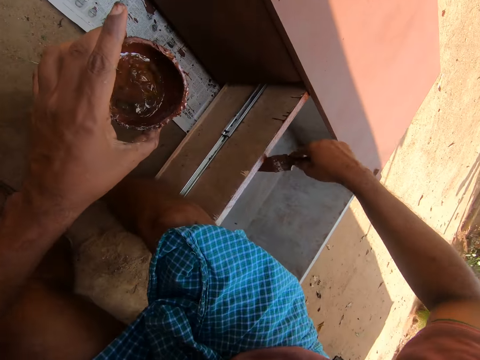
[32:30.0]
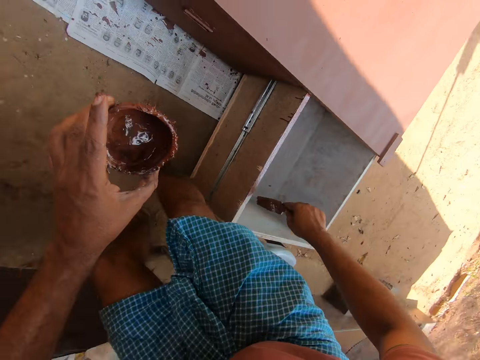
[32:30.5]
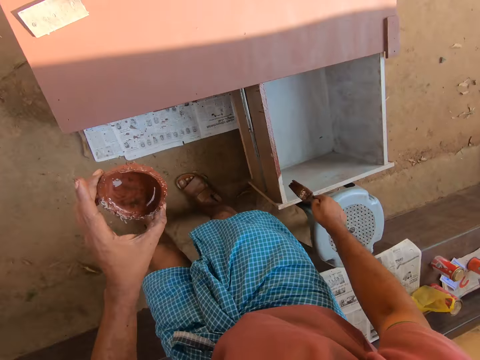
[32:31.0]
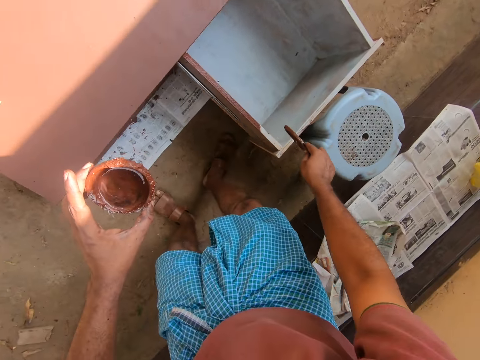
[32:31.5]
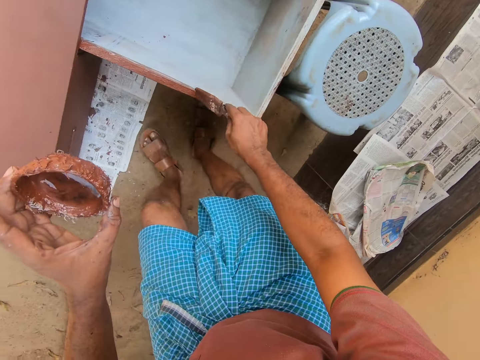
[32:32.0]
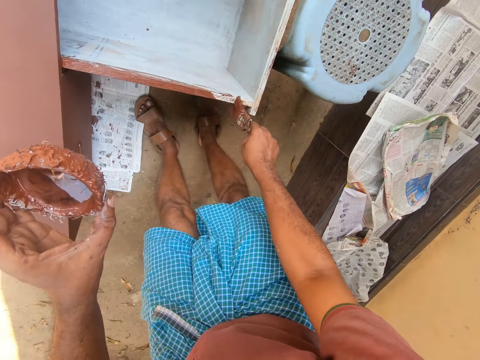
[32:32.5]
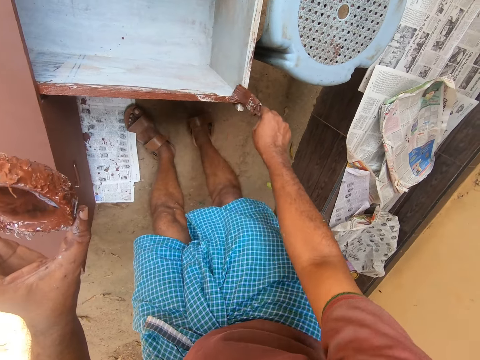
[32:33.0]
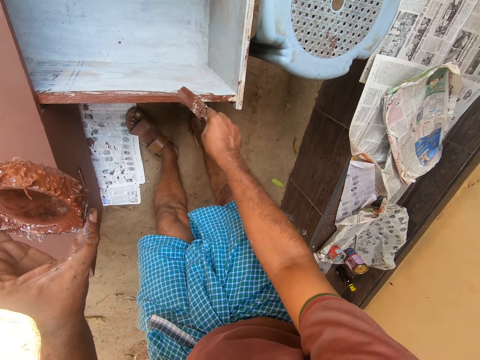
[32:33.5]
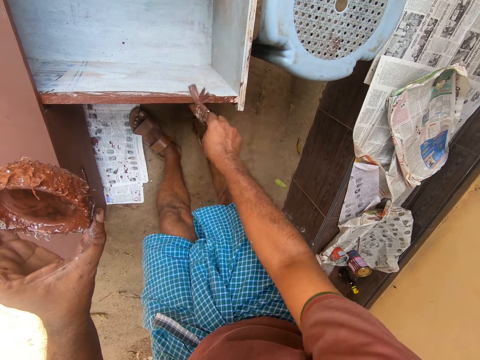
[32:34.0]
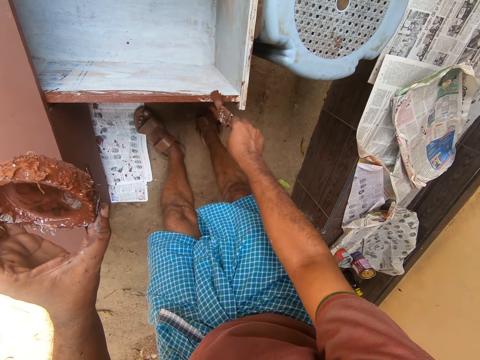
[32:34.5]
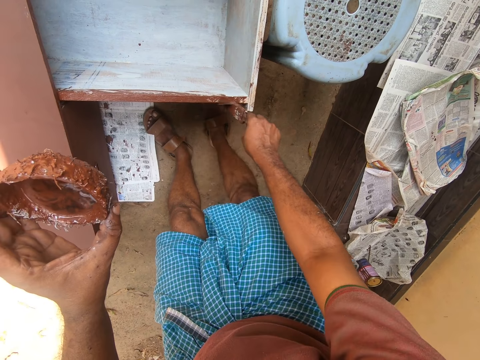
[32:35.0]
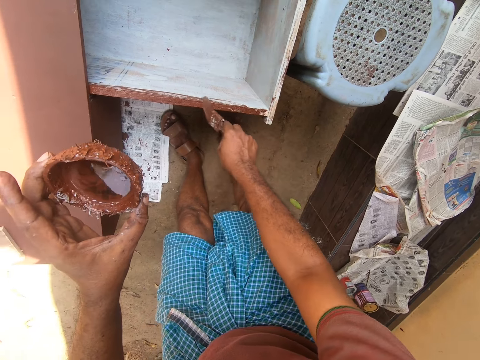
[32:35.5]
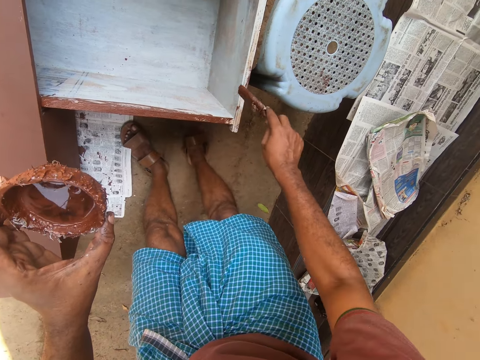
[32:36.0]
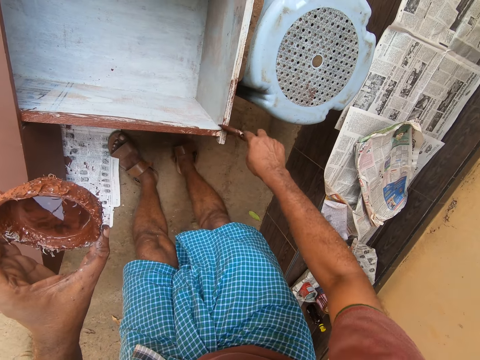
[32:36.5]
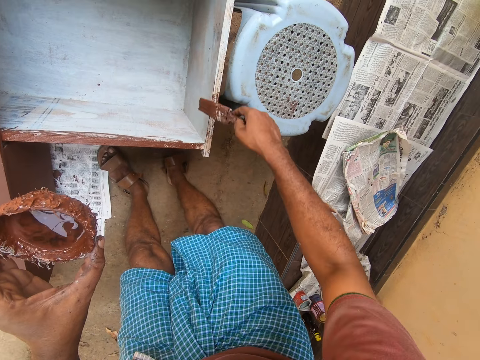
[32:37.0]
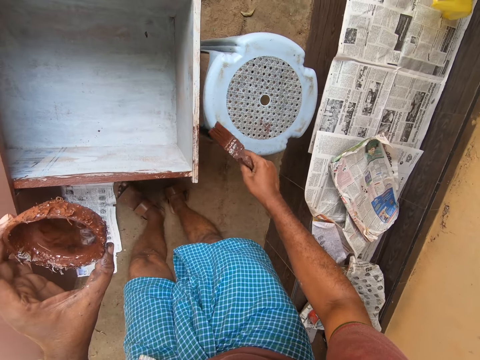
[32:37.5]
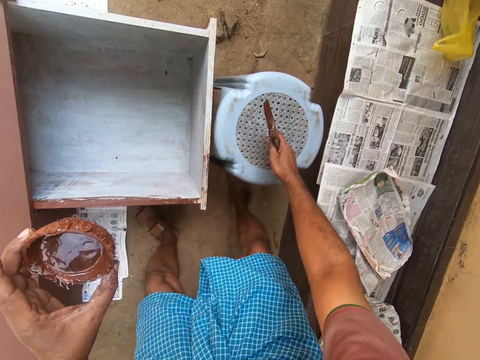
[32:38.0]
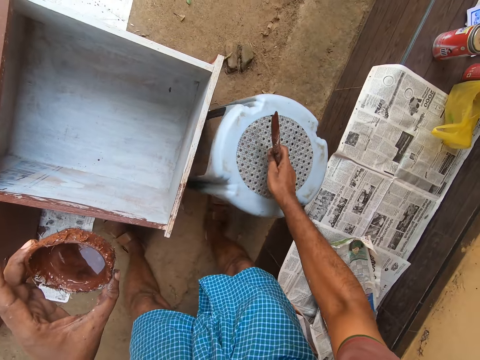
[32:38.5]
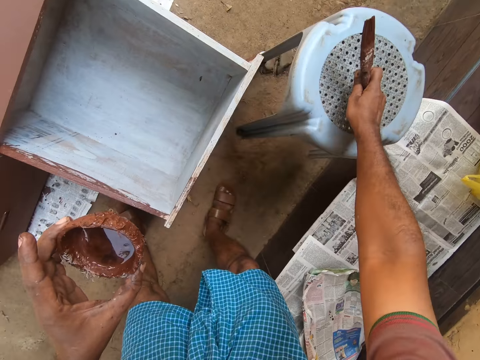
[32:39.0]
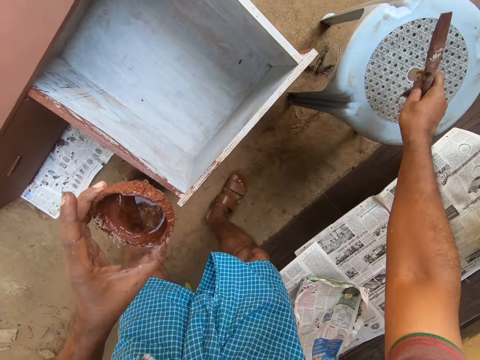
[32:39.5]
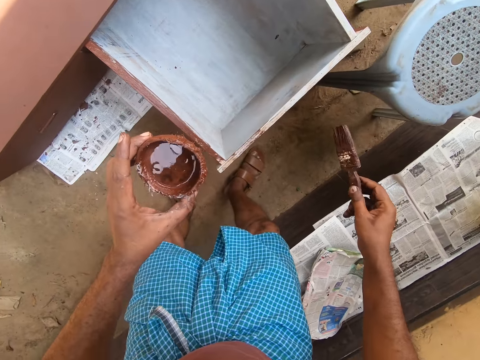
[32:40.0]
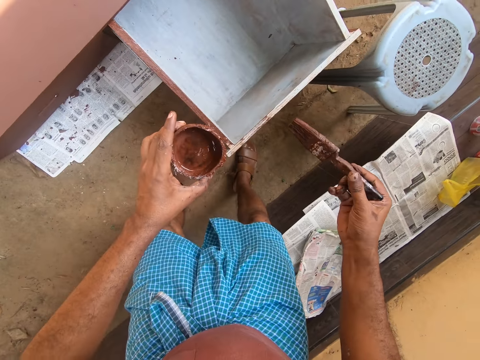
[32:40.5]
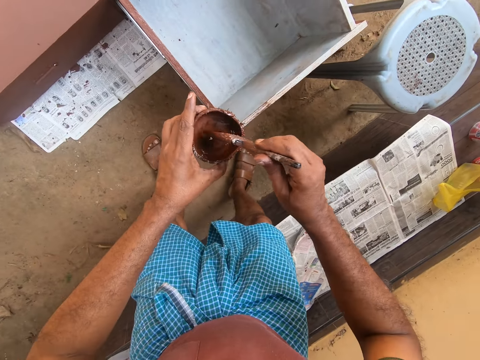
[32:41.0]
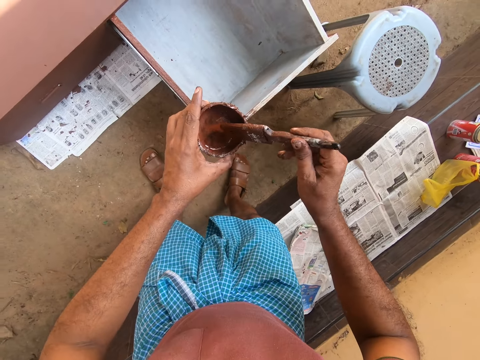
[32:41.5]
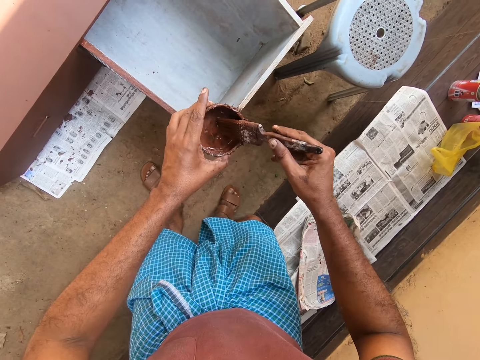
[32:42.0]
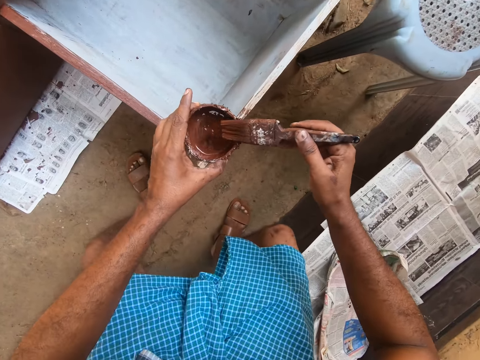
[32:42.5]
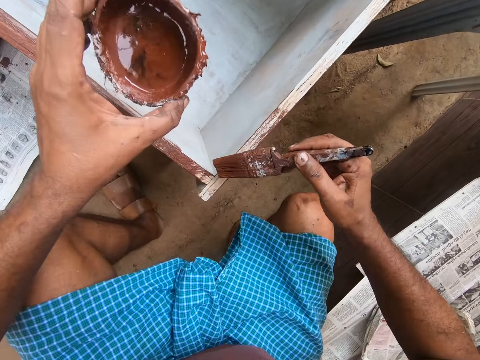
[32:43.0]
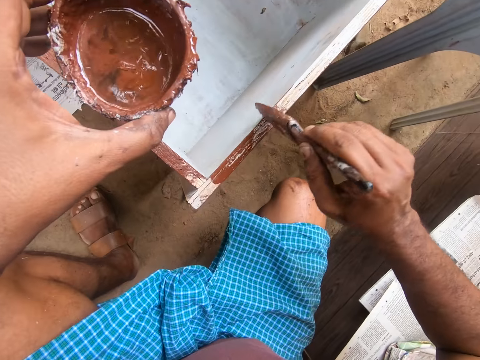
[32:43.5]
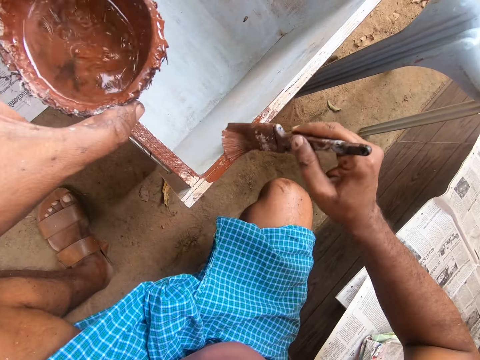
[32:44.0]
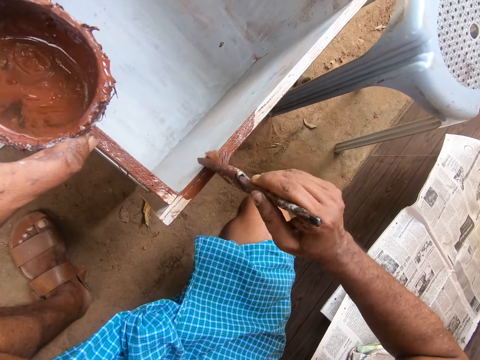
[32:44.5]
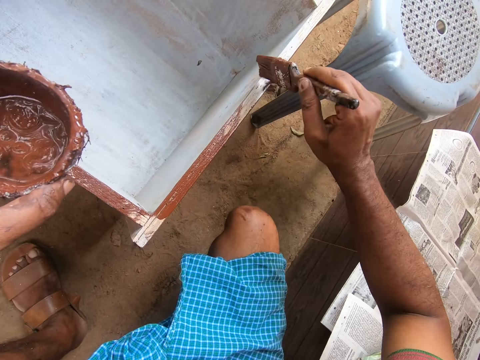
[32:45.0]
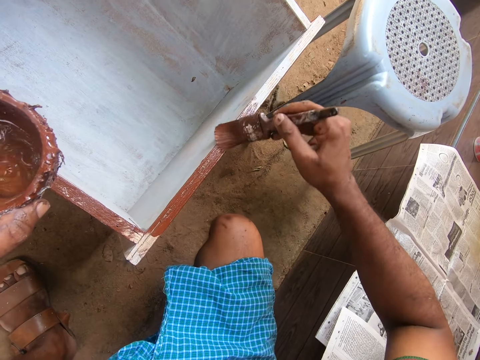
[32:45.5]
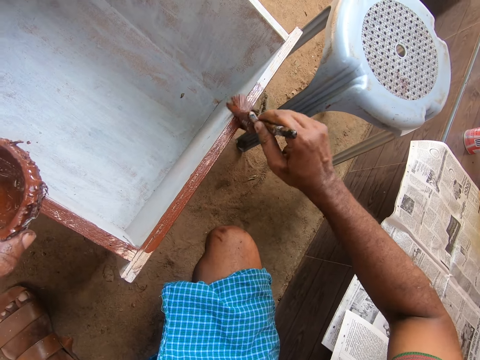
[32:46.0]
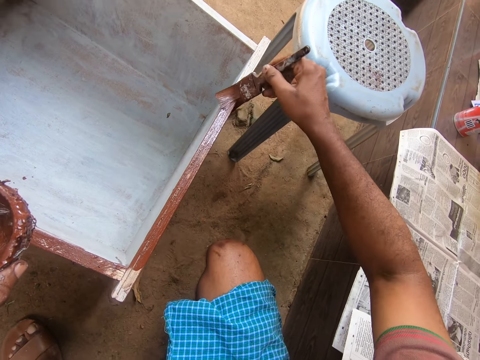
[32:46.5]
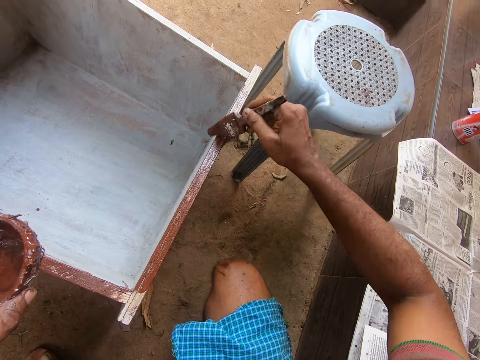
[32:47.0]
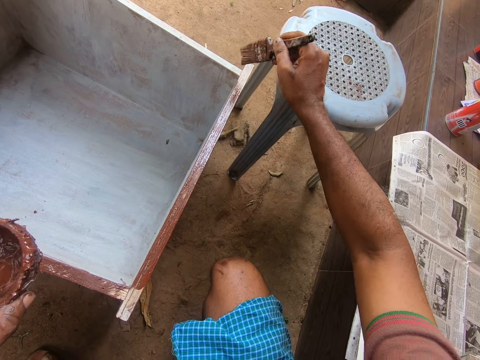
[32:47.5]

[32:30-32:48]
The camera wearer changes the position of a stool with one hand. He gets some paint with the paintbrush on his right hand from the paint container in his left hand. He paints the cabinet drawer with the paintbrush in his right hand.

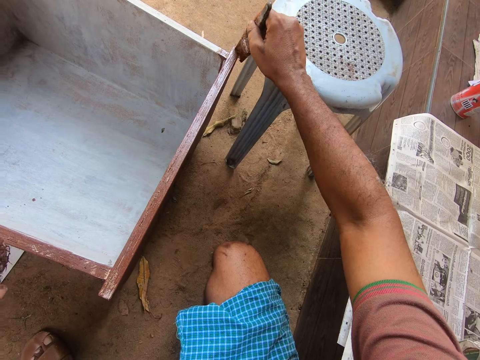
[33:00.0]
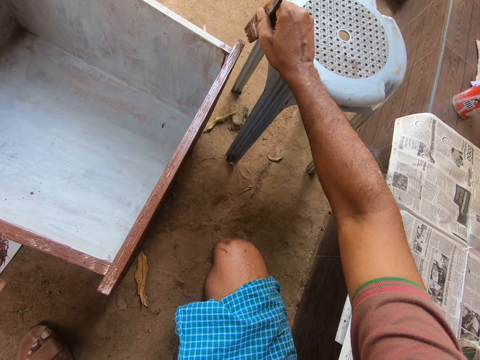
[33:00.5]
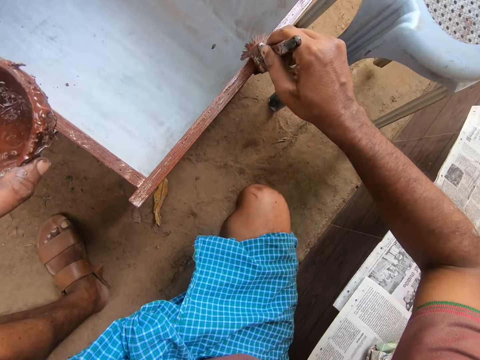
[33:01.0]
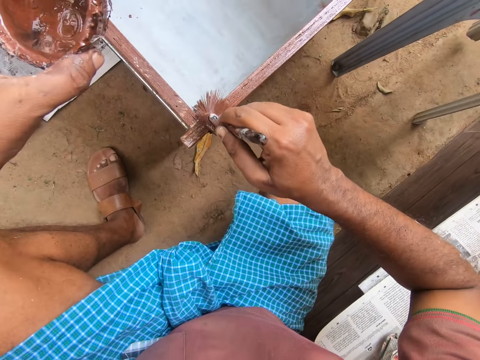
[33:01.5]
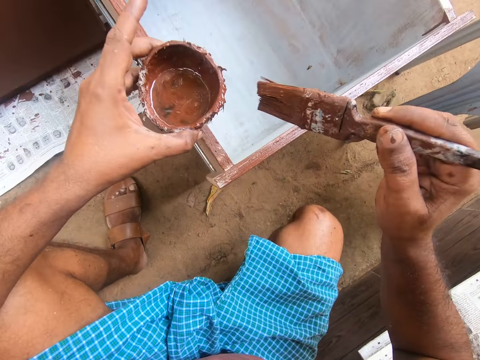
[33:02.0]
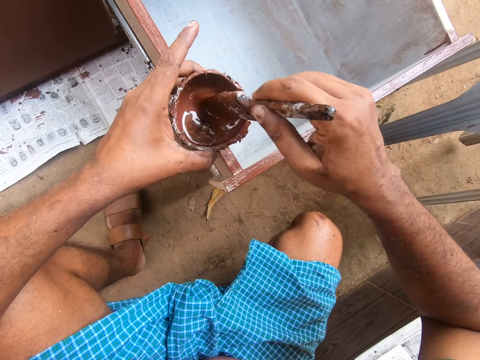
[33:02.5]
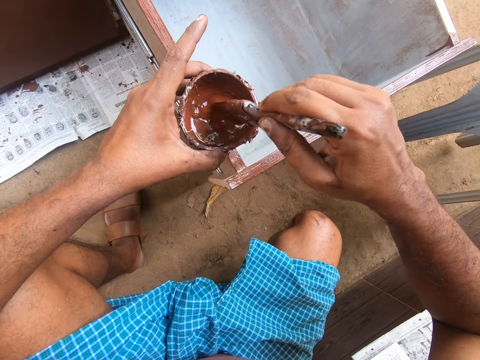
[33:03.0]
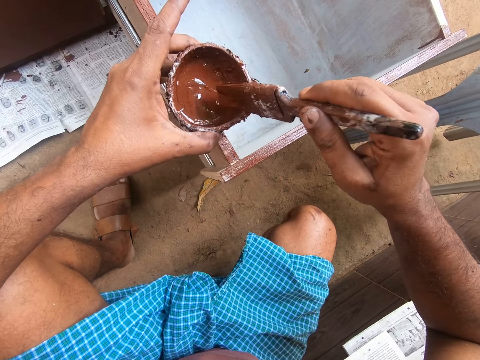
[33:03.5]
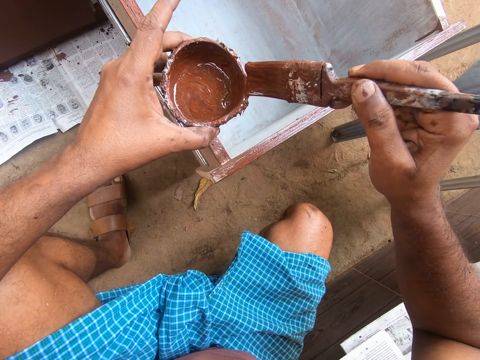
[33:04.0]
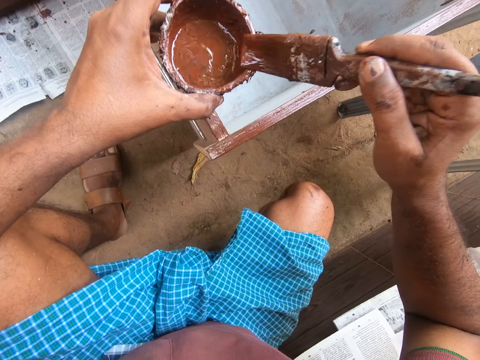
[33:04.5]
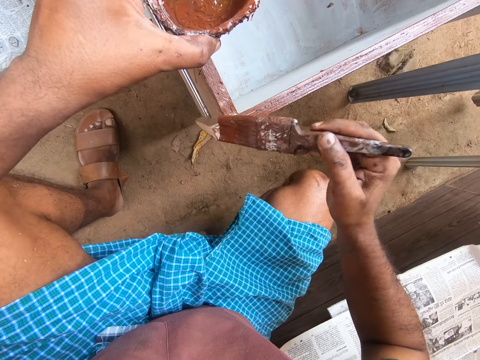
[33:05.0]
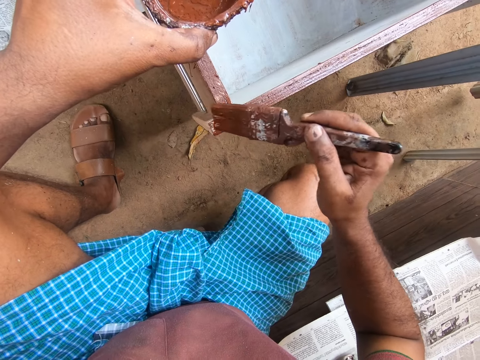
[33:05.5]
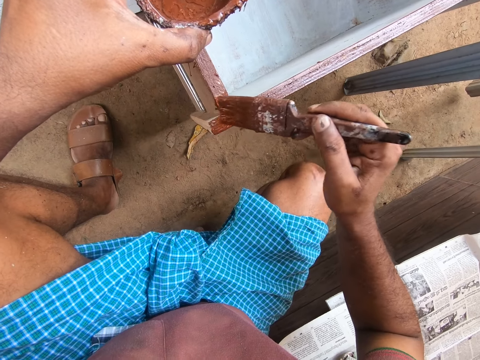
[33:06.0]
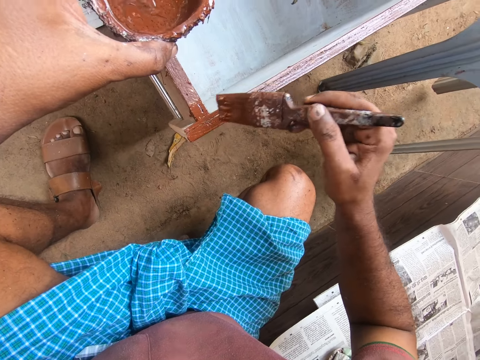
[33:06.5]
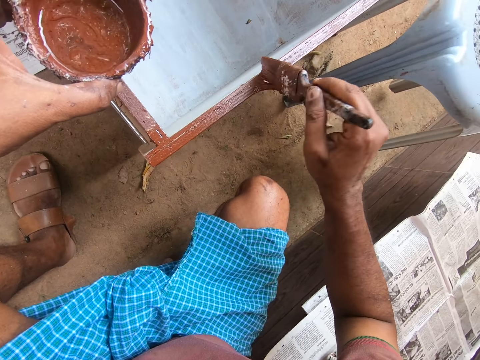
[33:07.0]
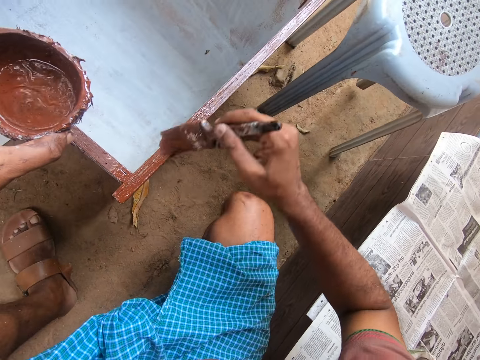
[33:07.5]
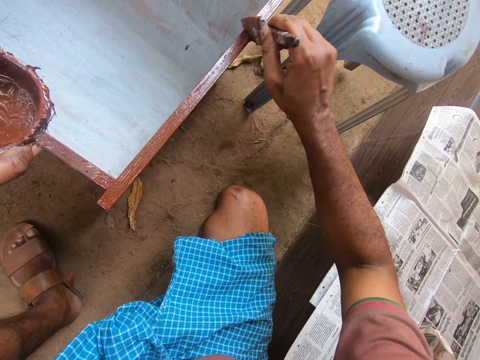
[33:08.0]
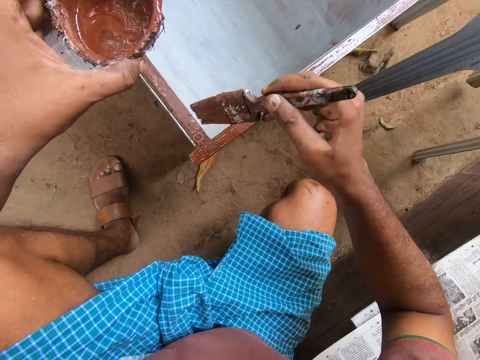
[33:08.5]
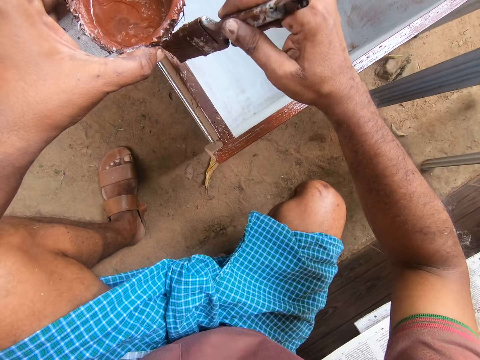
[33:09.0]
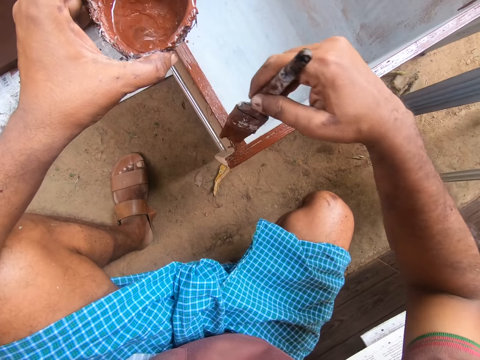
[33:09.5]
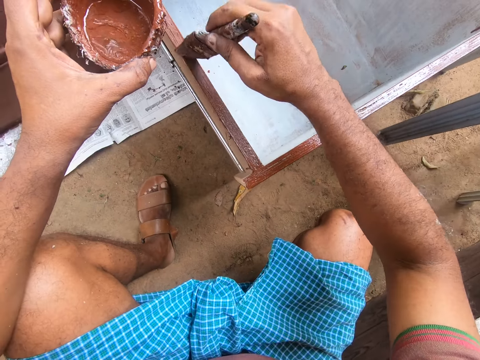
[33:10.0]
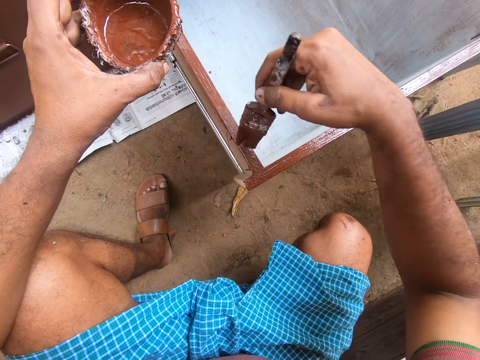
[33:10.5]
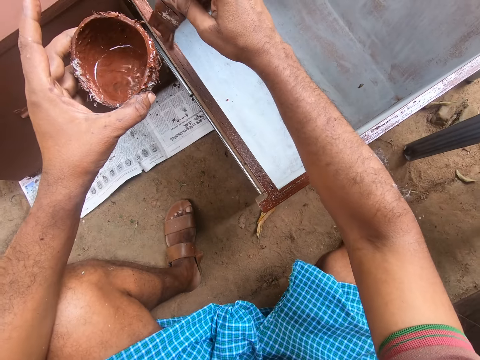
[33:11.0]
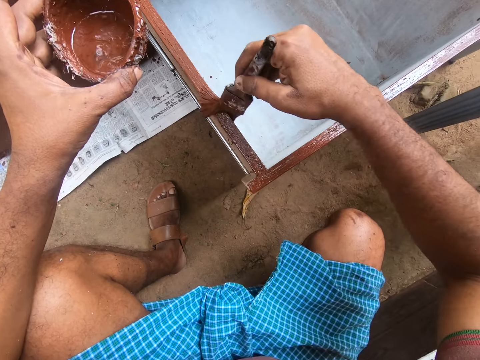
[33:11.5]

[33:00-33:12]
The camera wearer gets some paint with the paintbrush on his right hand from the paint container in his left hand. He paints the cabinet drawer with the paintbrush in his right hand.
